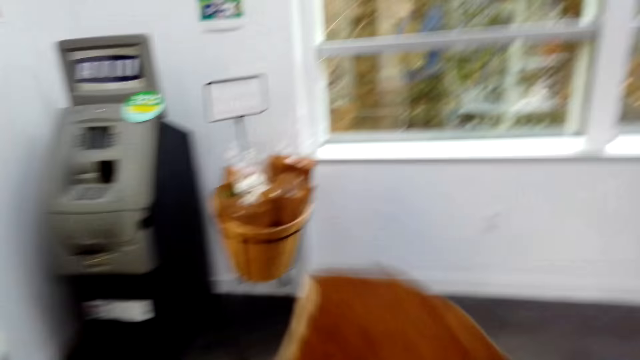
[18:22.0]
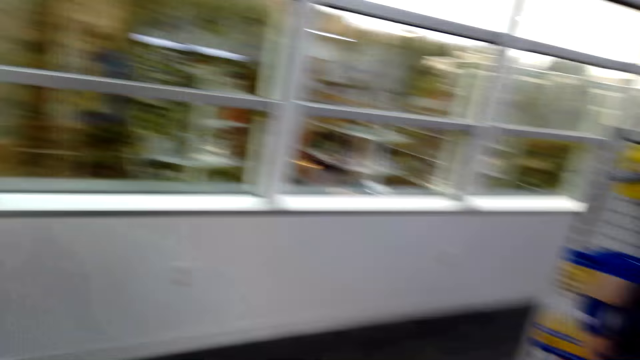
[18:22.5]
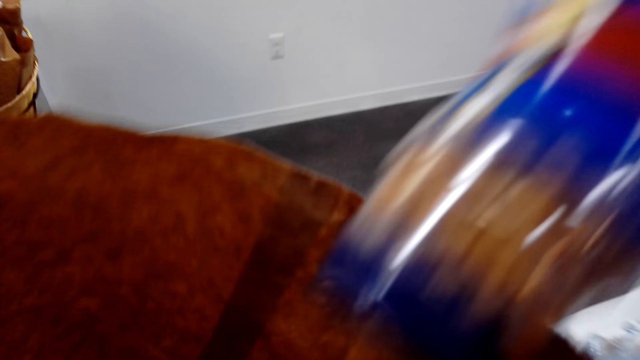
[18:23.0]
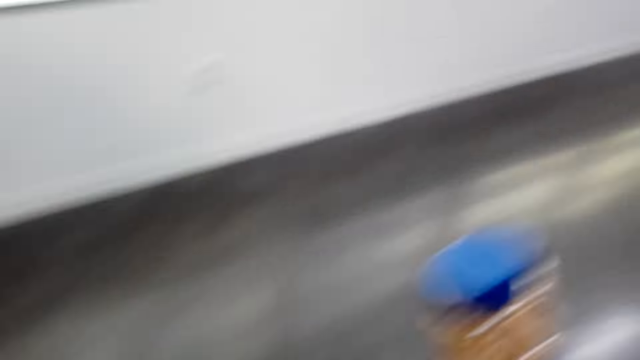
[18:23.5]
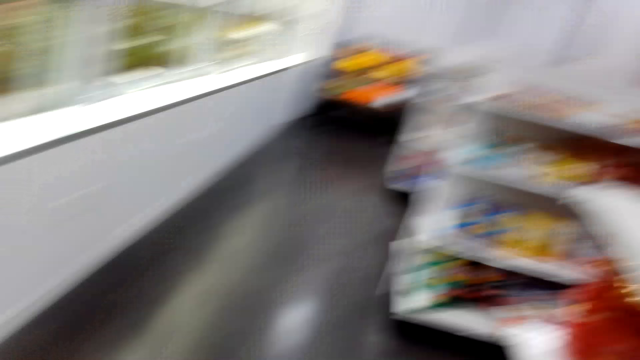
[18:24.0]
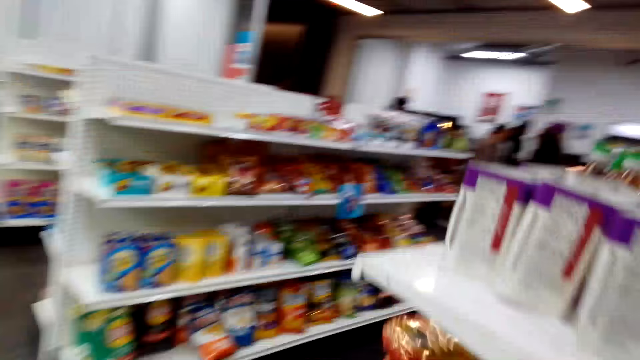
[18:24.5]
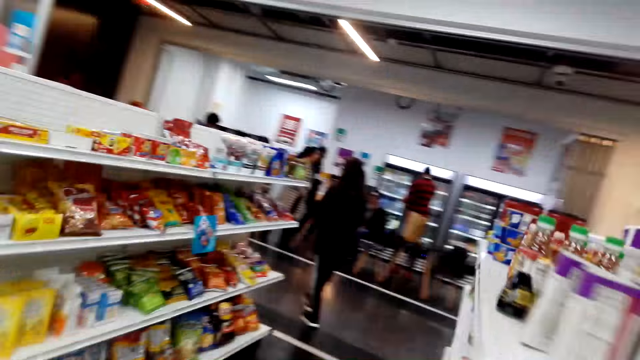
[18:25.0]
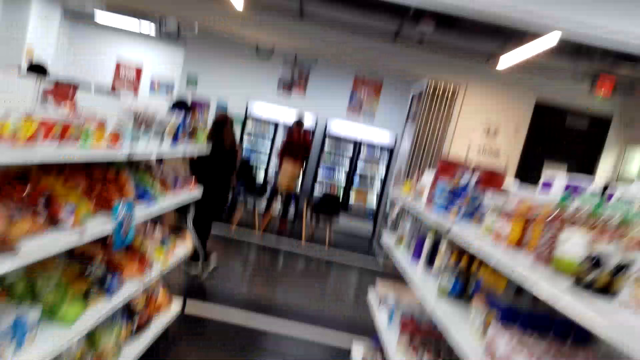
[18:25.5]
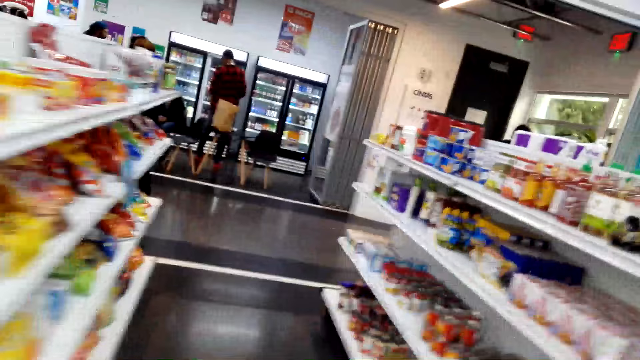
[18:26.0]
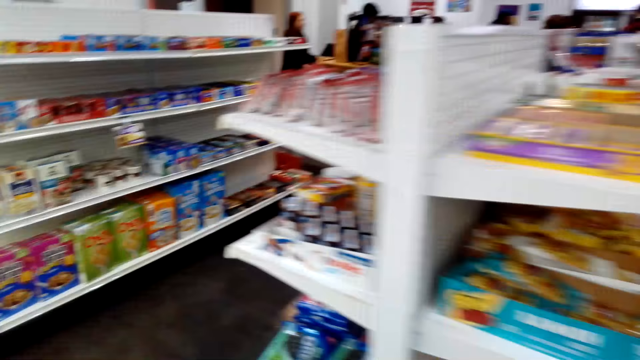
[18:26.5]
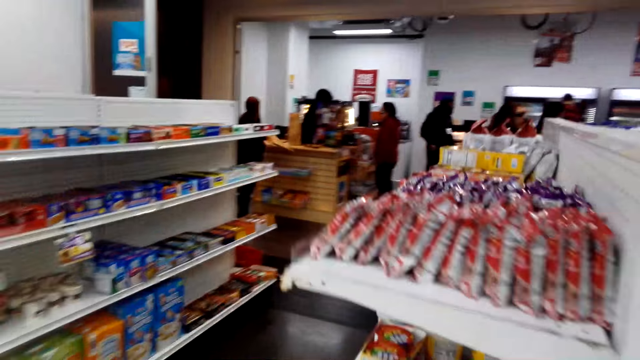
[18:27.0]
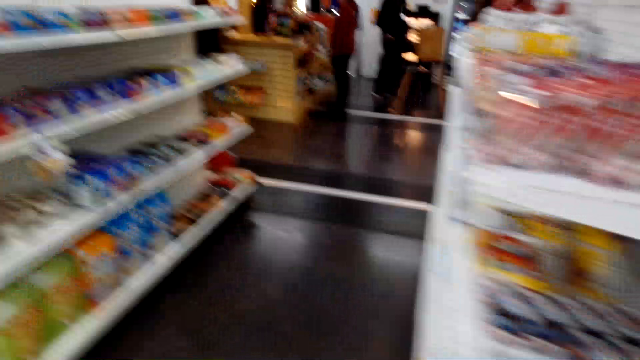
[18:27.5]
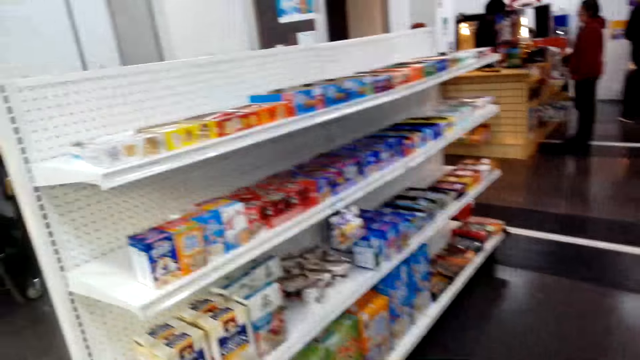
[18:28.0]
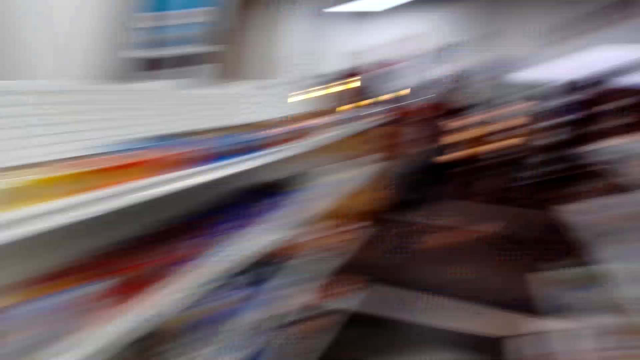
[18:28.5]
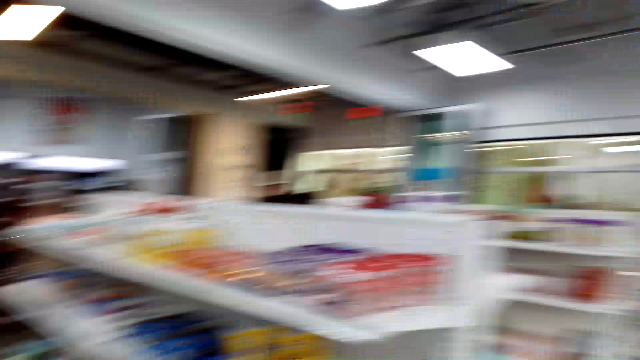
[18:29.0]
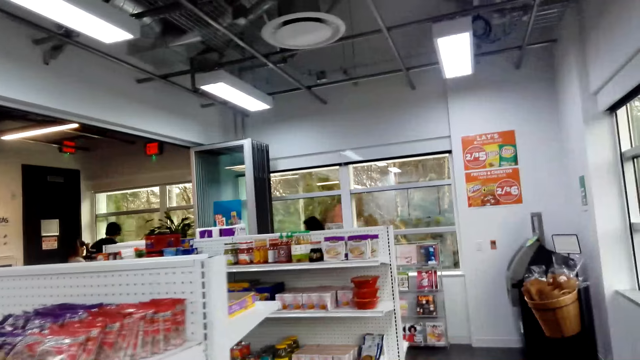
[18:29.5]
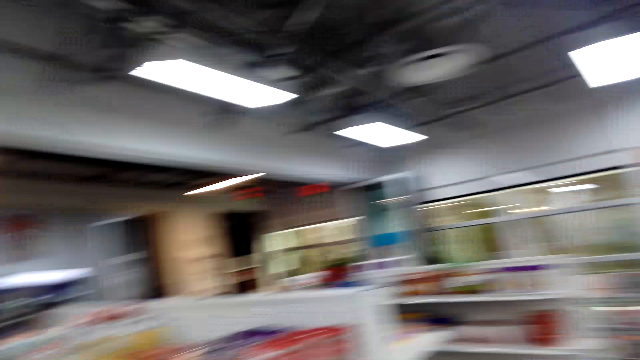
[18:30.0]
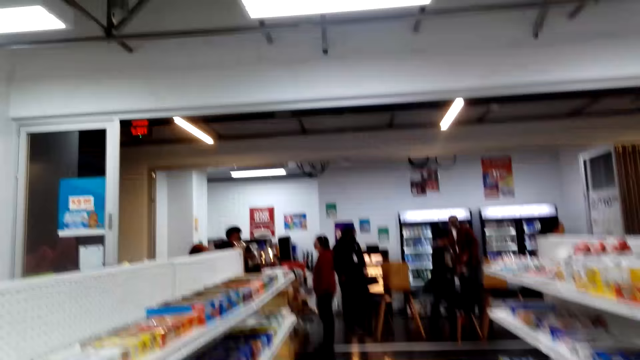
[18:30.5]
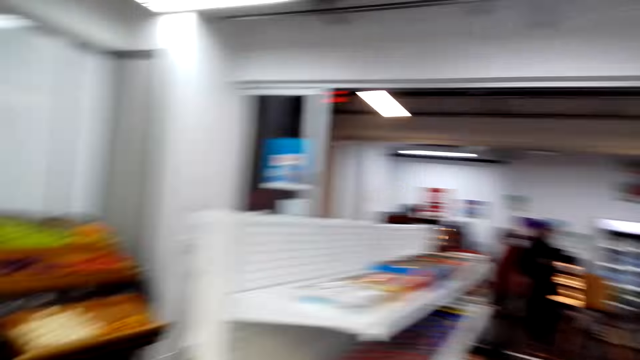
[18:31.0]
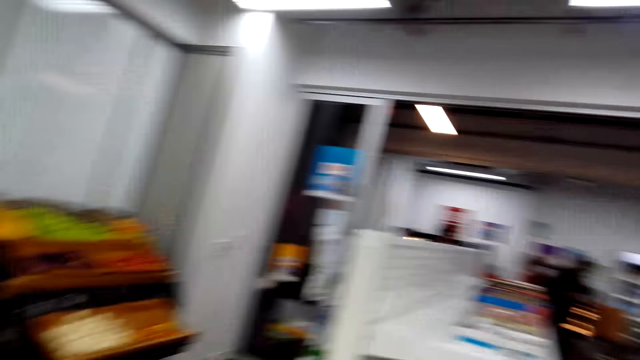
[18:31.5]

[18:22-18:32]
The camera wearer holds a brown paper. They put something in the shopping bag. They look around. They remove something in the shopping bag. They turn around. A person walks around. The camera wearer walks in the supermarket. Another person stands at the cashier. The camera wearer looks around.

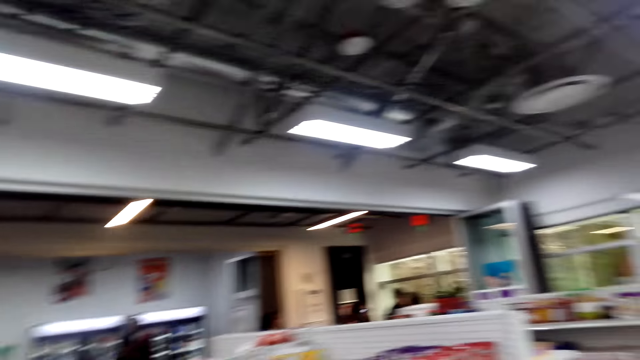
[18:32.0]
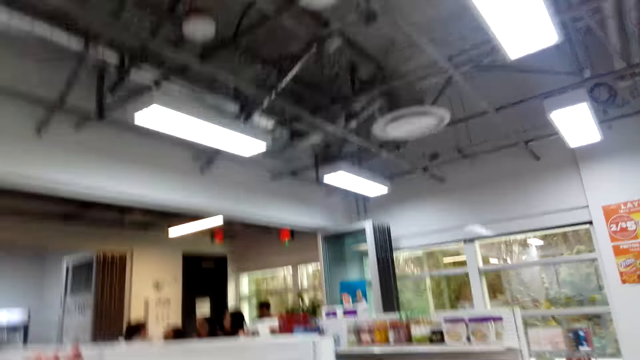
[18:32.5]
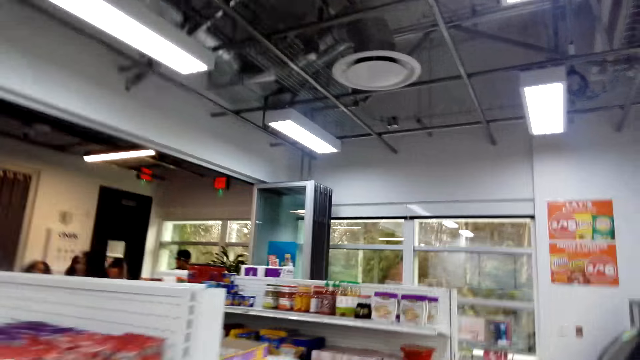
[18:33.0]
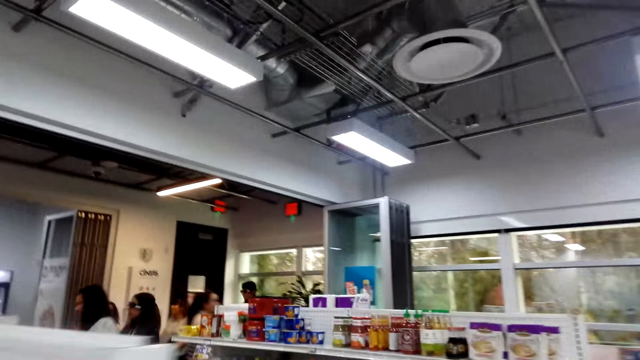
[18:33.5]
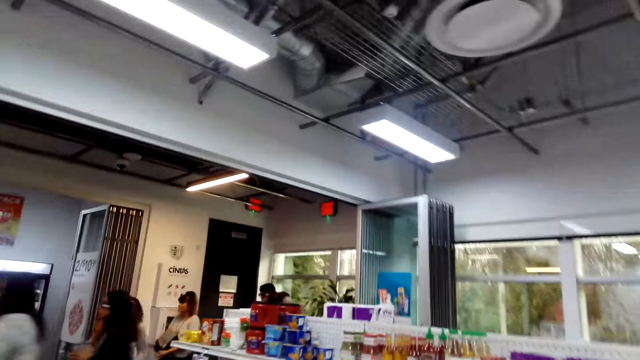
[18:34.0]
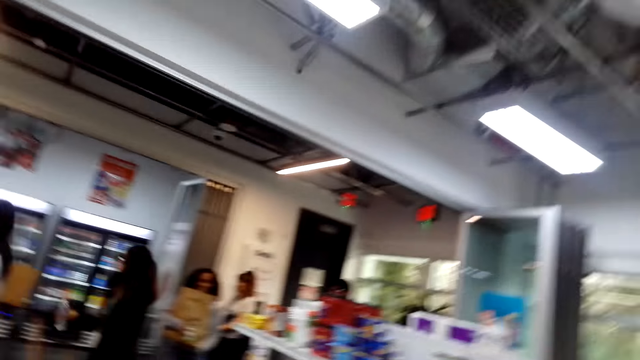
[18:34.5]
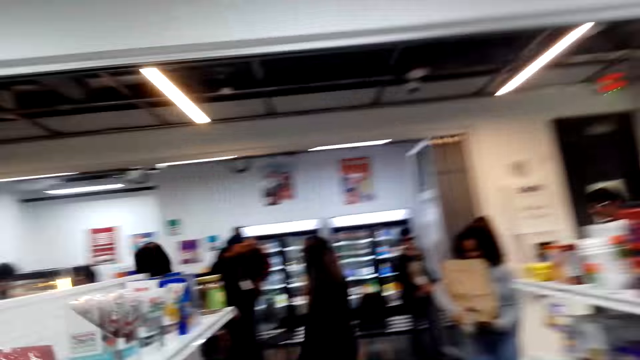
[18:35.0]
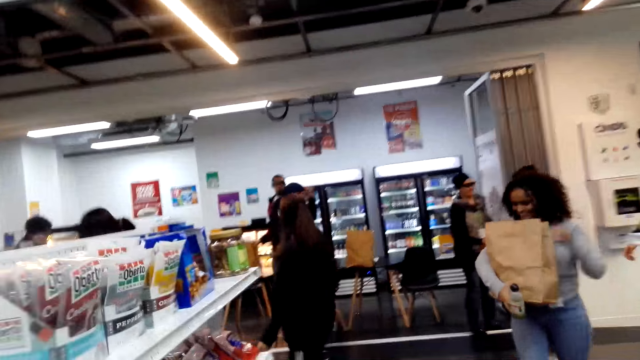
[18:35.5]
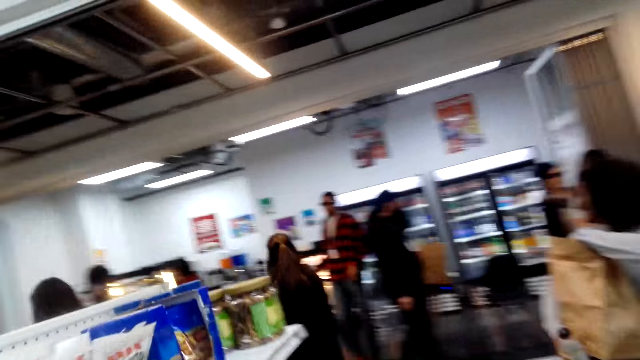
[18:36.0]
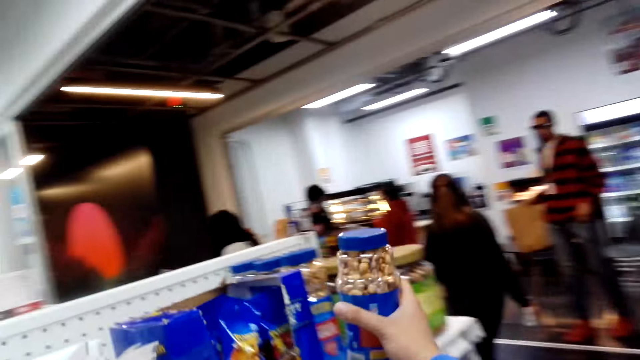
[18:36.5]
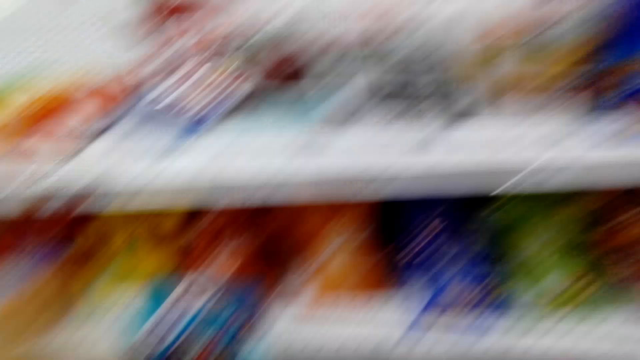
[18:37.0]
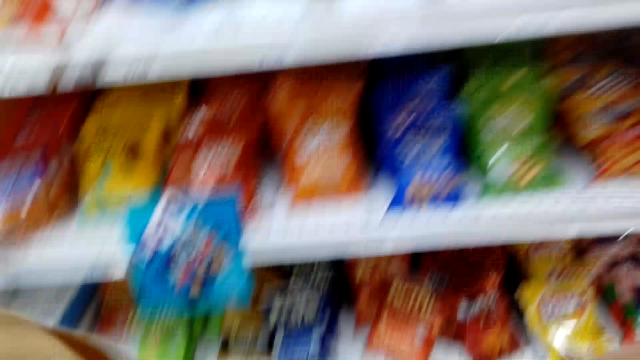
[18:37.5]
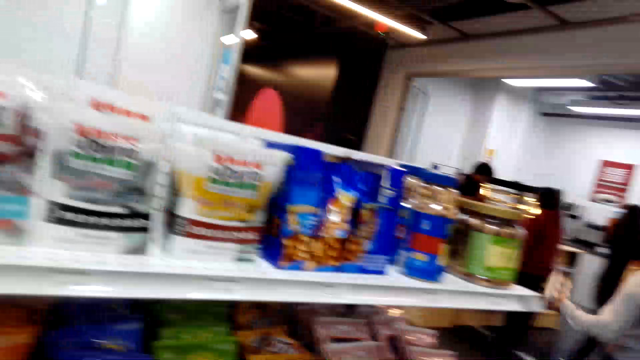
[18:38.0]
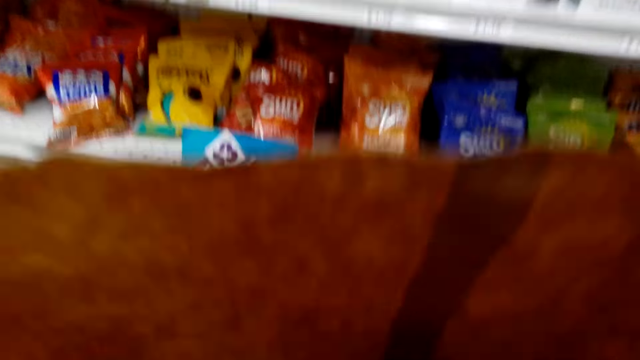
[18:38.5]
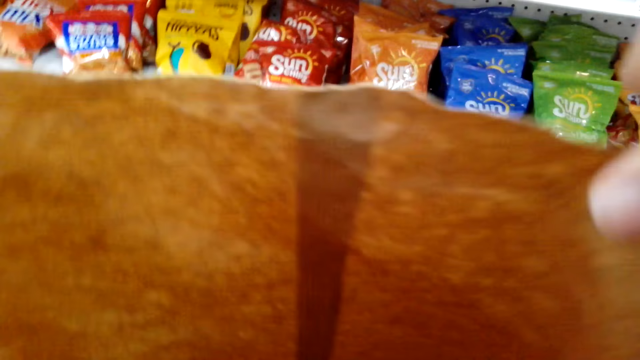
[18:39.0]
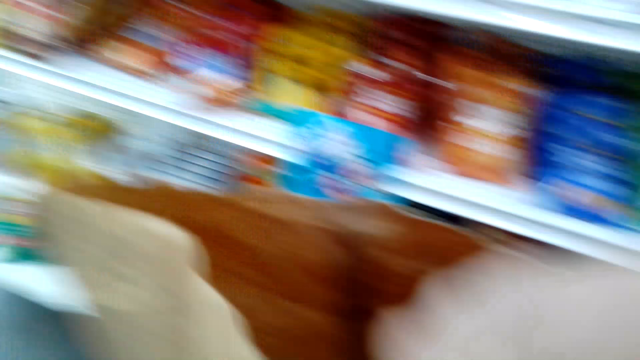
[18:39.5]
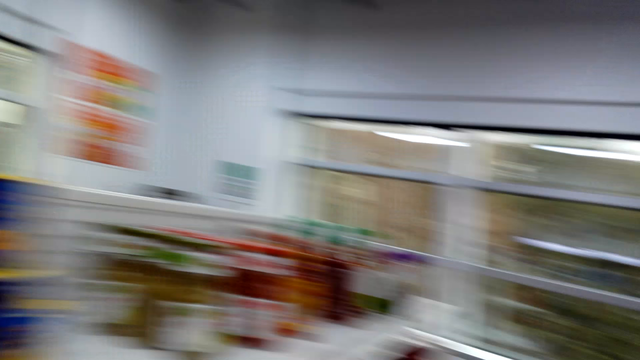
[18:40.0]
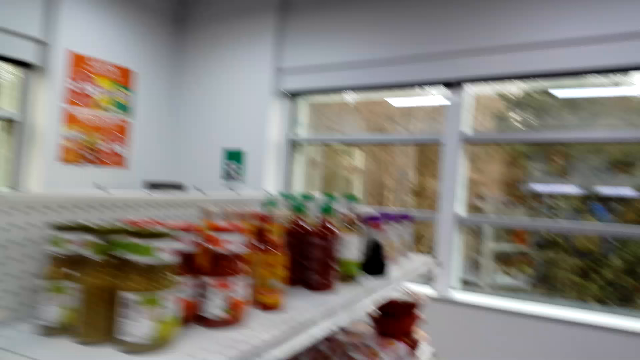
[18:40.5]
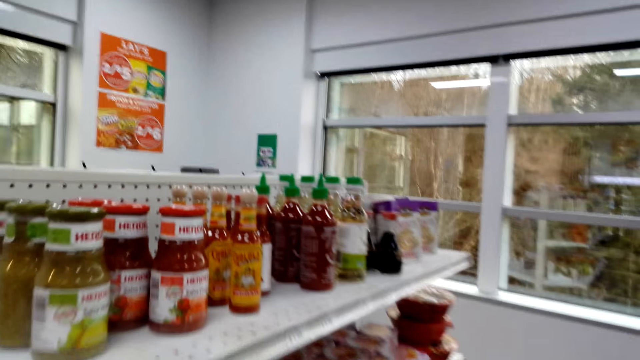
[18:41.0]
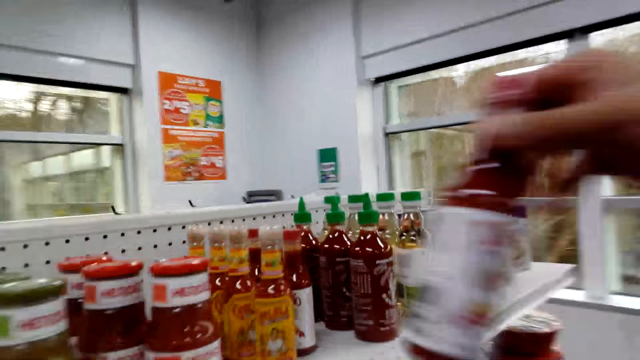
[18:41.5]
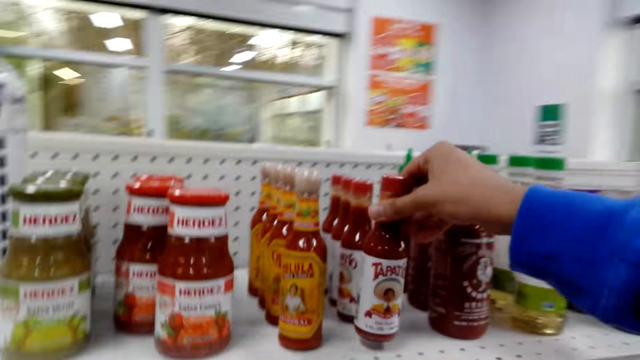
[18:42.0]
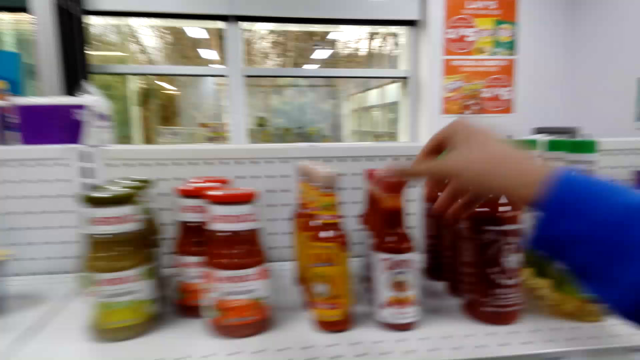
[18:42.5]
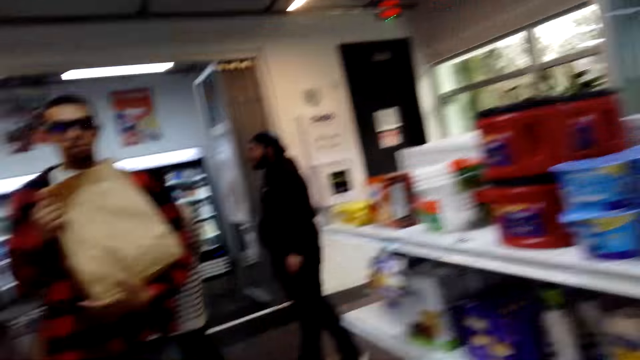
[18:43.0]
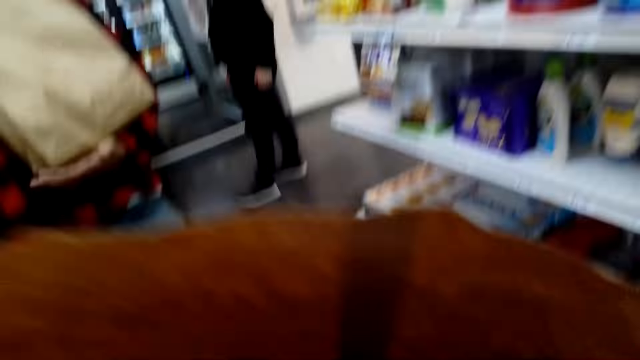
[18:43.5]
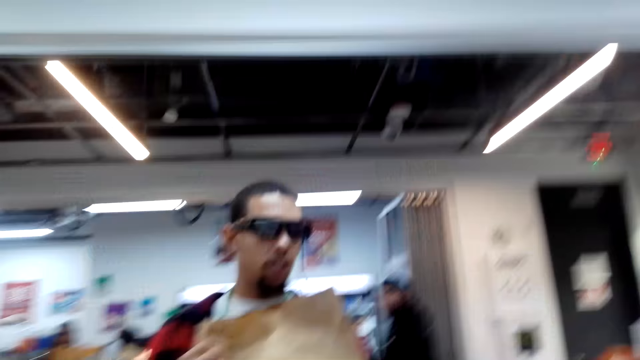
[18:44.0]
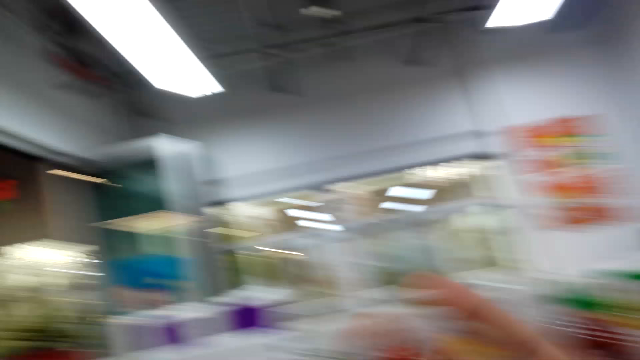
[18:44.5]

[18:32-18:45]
The camera wearer walks in the supermarket. A person walks around. Another person walks around. A third person walks around. The camera wearer returns the container on the shelf. They hold a brown paper. They look around. They hold the brown paper. They stare at the shopping bag. They look around. They turn around. They walk in the supermarket. They put Herdez on the shelf. They look around. They turn around. A fourth person holds a brown paper. The camera wearer looks around.
